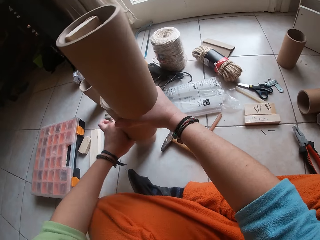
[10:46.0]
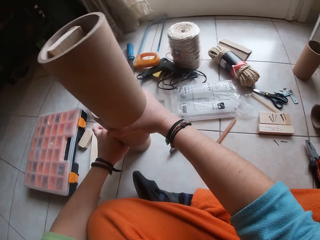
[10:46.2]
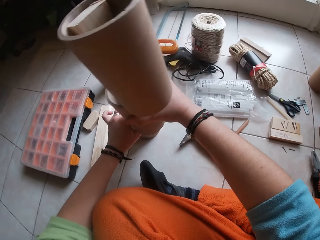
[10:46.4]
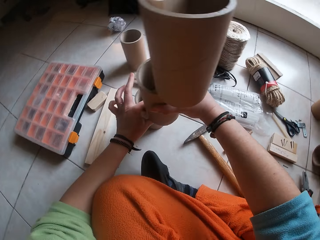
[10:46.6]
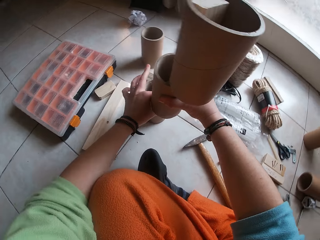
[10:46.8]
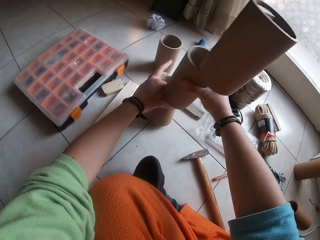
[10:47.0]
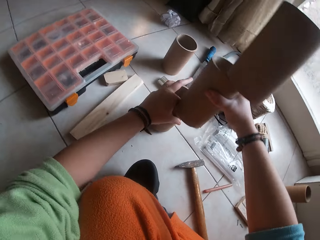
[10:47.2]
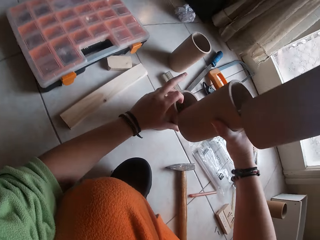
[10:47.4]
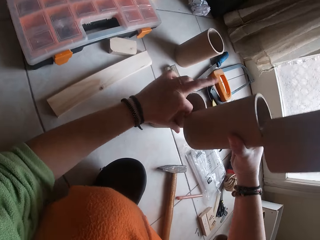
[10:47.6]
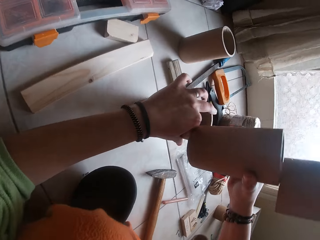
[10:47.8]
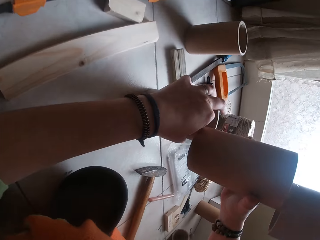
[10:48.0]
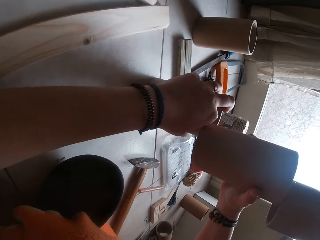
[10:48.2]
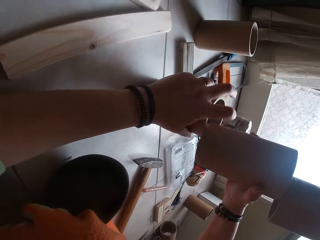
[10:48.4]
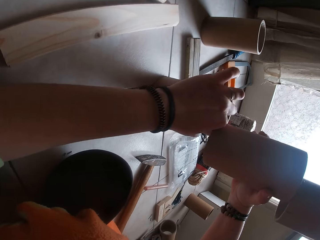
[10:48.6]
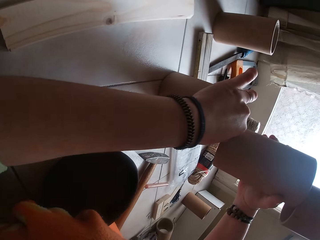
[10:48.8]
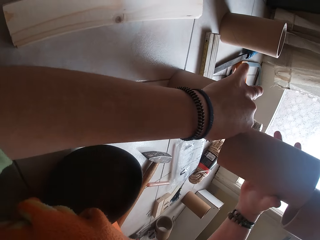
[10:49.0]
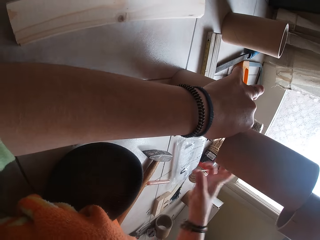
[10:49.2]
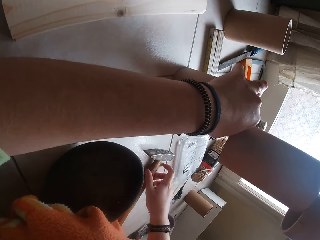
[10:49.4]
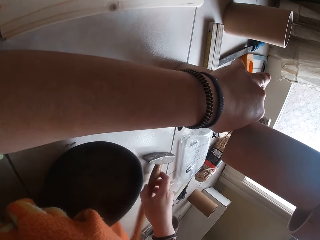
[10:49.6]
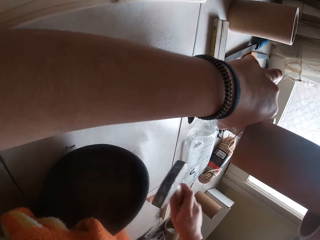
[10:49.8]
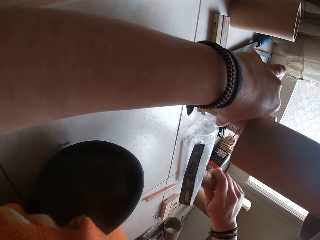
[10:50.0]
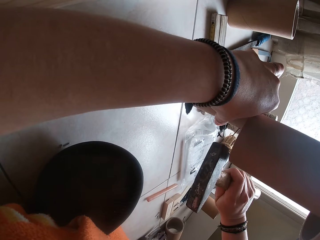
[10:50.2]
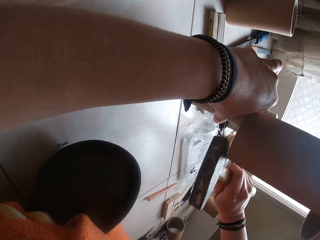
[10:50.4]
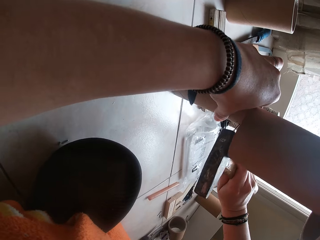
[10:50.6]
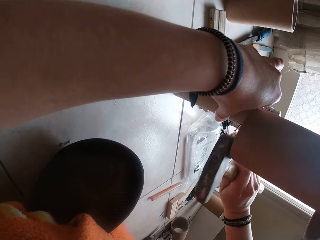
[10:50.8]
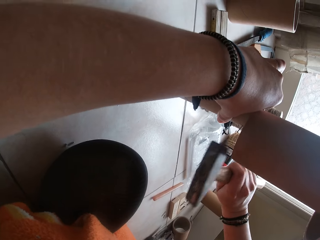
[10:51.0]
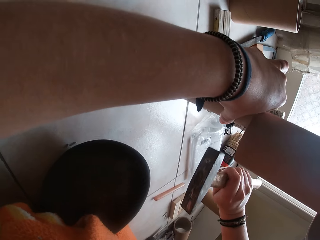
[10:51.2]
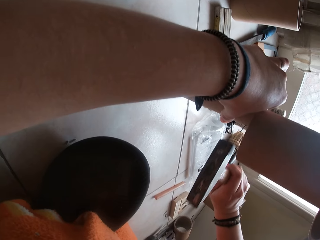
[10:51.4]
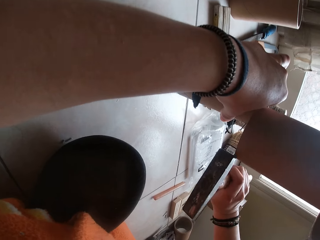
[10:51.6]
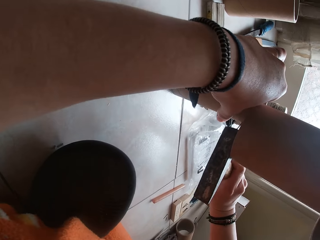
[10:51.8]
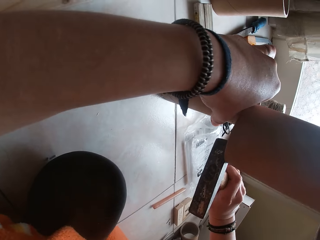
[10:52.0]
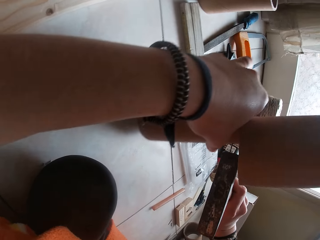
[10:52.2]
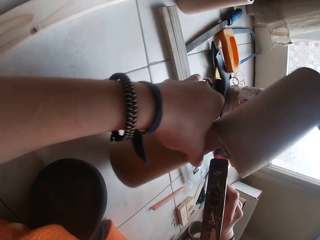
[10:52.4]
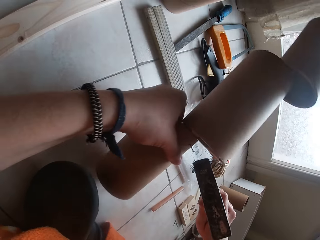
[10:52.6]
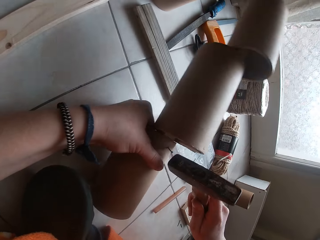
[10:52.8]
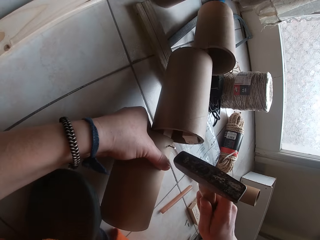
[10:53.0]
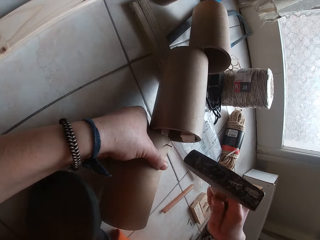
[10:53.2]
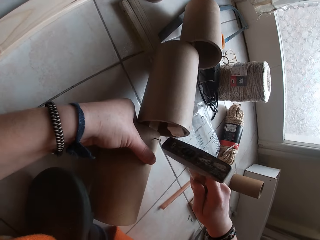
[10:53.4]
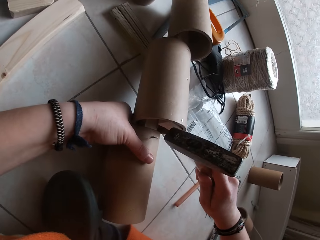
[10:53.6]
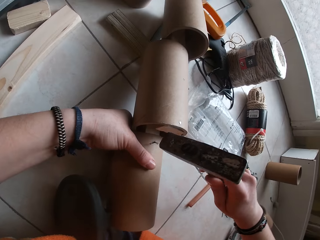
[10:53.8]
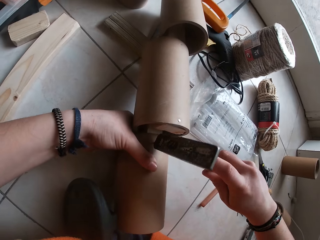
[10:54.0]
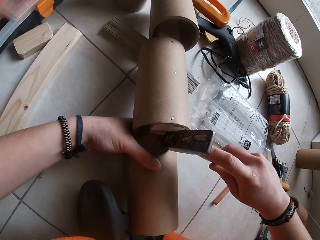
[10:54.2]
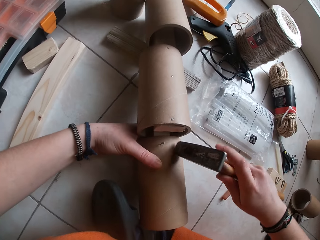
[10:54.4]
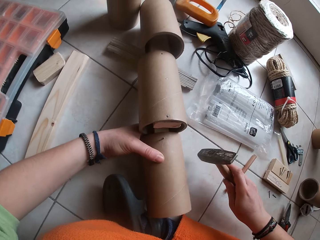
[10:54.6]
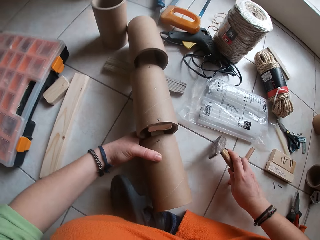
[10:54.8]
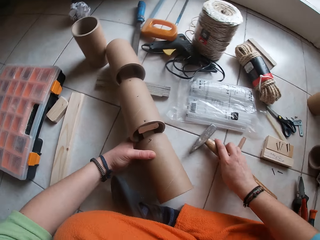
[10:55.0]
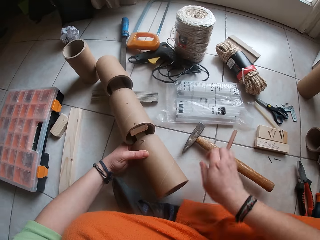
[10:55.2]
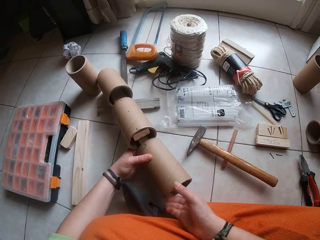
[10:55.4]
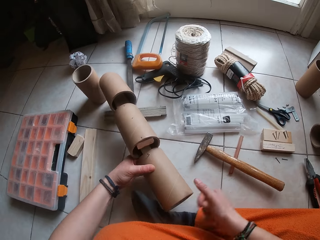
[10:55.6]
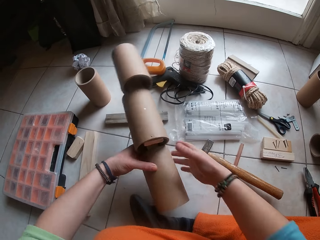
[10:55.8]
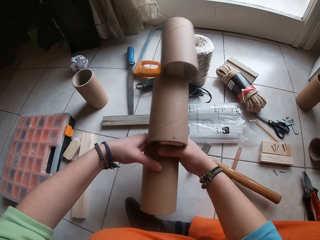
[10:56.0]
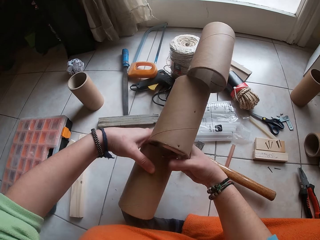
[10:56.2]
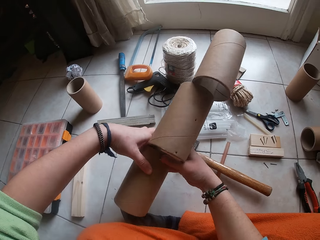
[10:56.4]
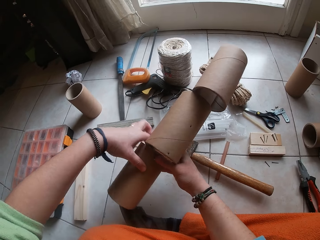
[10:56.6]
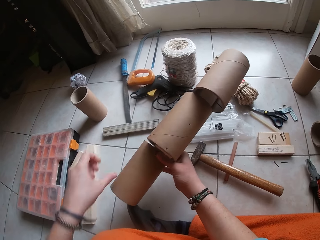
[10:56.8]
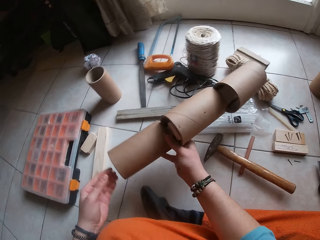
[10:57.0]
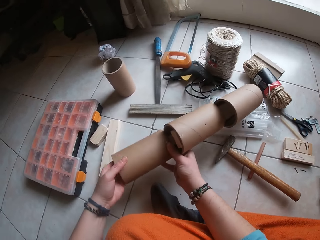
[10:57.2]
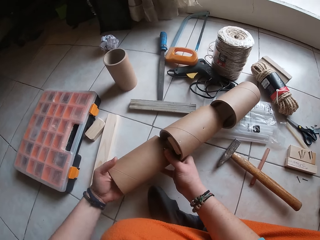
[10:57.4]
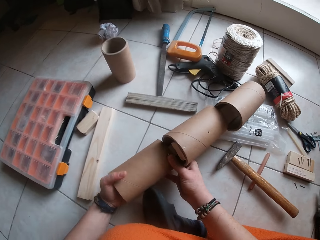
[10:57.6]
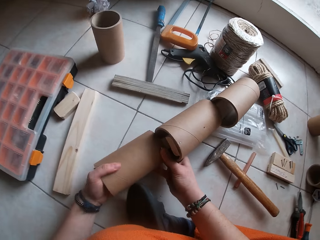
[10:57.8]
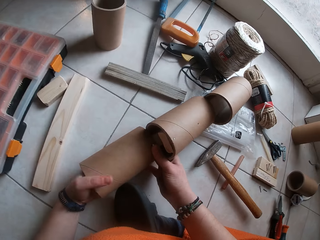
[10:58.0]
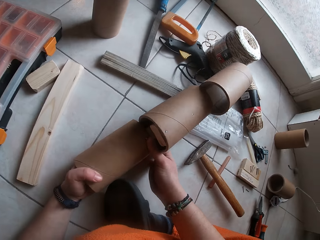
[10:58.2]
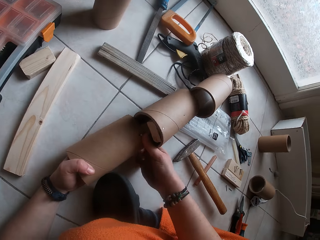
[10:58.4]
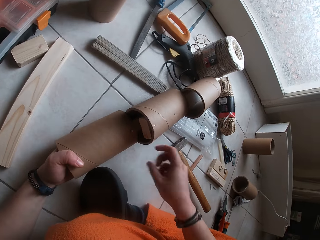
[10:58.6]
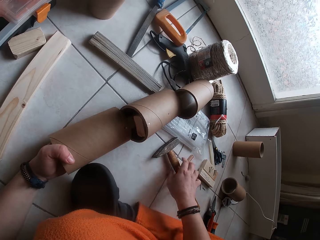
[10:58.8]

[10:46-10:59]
The camera wearer holds the craft on the hammer. She moves the craft on the floor. She moves the hand on the craft. She picks the hammer from the floor with her right hand. She hits in the nail on the cardboard tube into the plank in the cardboard tube craft with the hammer. She places the cardboard tube craft on the floor with her left hand. She hits the nail with the hammer. She drops the hammer on the floor. She turns the cardboard tube on the floor with both hands. She takes the craft up. She puts the craft down.

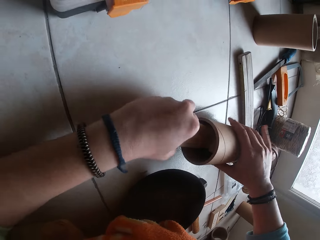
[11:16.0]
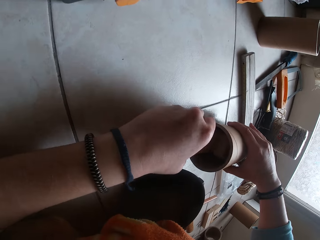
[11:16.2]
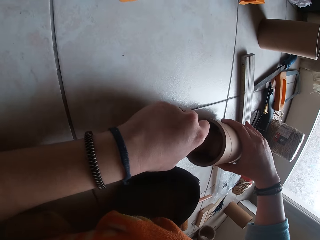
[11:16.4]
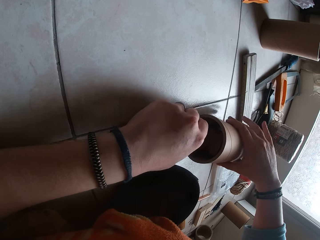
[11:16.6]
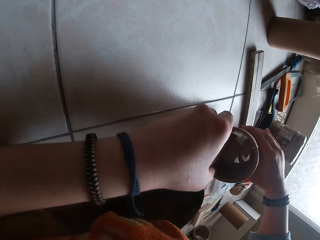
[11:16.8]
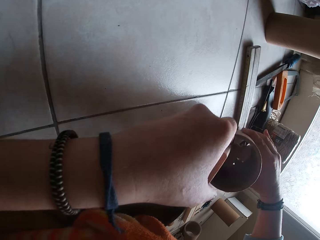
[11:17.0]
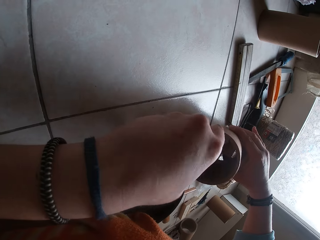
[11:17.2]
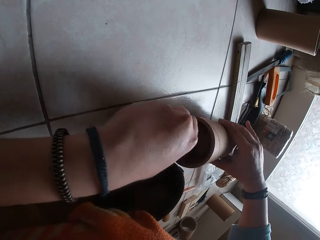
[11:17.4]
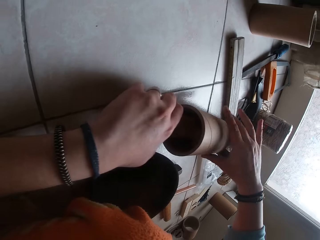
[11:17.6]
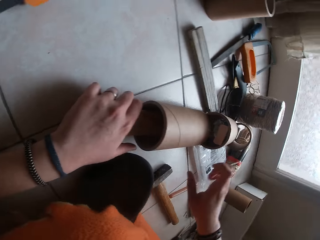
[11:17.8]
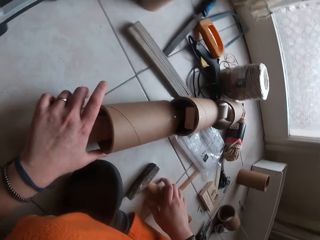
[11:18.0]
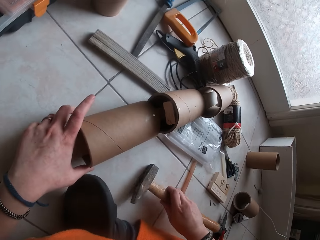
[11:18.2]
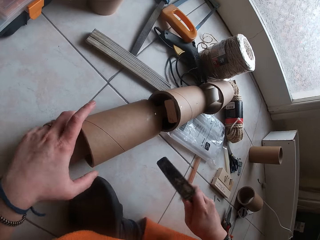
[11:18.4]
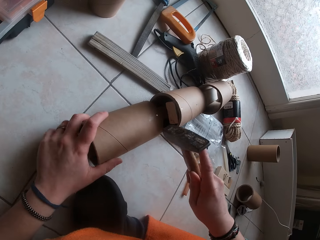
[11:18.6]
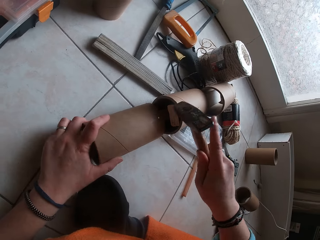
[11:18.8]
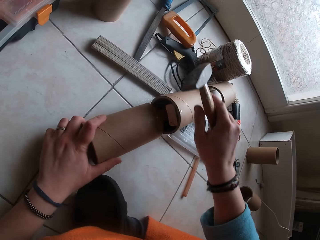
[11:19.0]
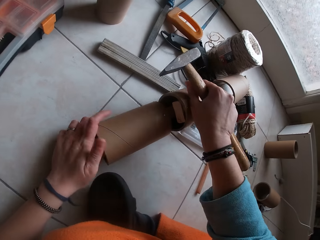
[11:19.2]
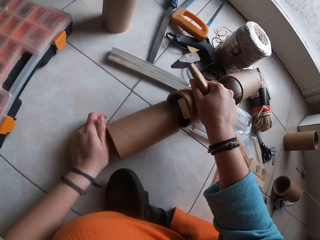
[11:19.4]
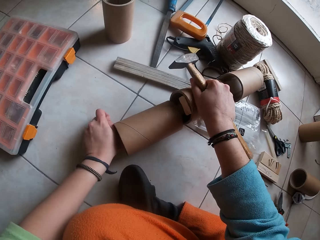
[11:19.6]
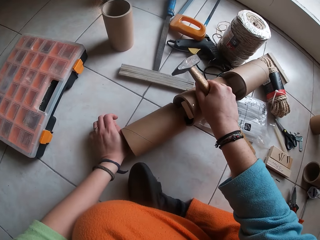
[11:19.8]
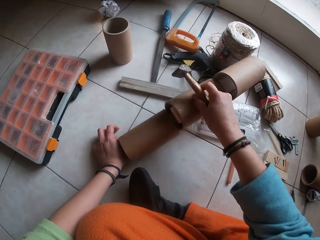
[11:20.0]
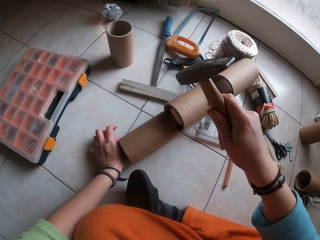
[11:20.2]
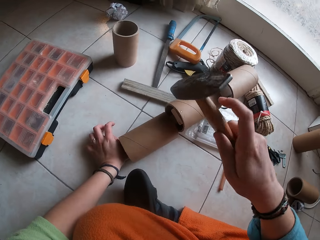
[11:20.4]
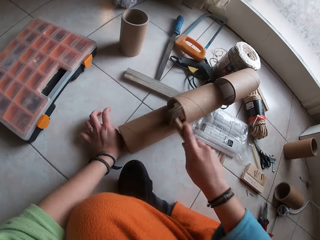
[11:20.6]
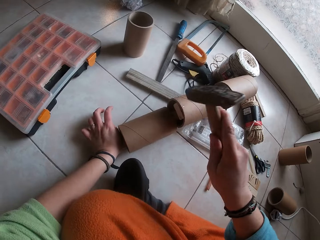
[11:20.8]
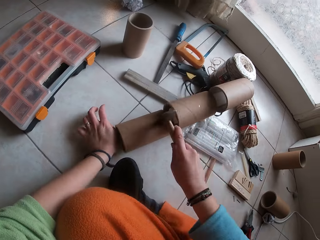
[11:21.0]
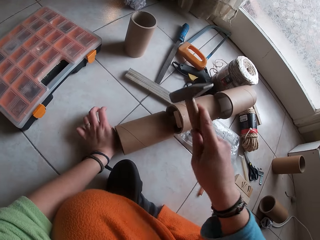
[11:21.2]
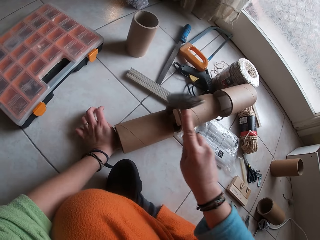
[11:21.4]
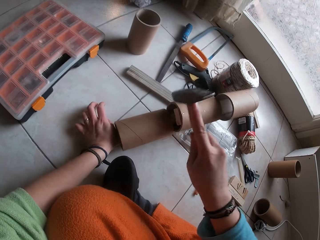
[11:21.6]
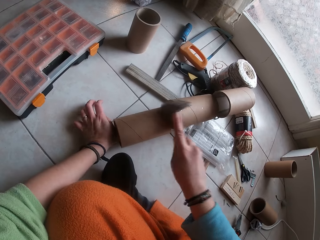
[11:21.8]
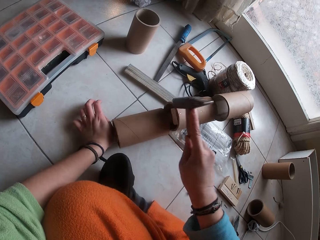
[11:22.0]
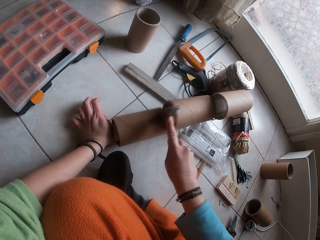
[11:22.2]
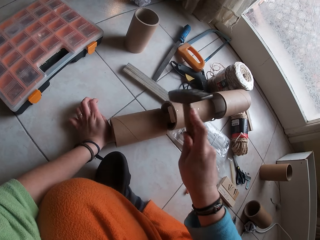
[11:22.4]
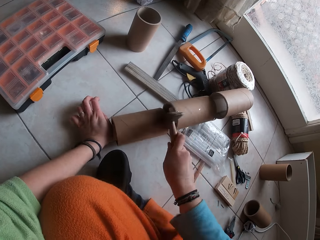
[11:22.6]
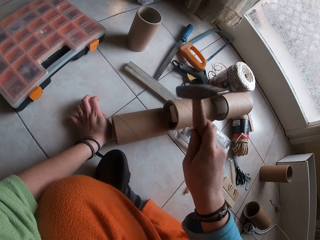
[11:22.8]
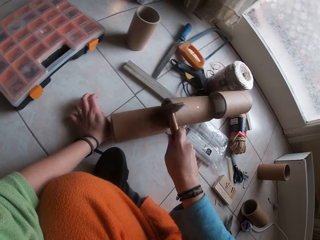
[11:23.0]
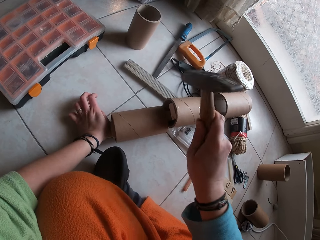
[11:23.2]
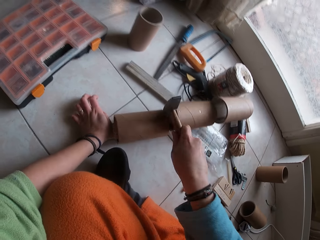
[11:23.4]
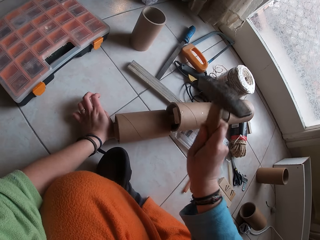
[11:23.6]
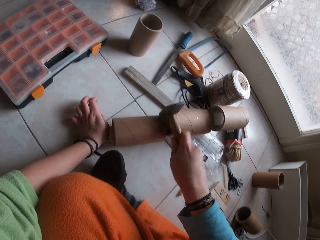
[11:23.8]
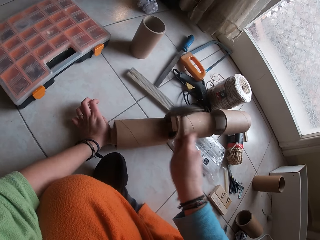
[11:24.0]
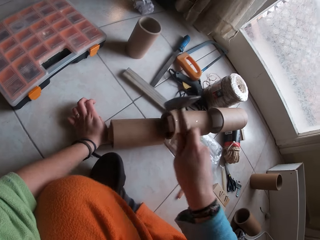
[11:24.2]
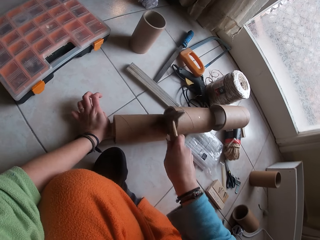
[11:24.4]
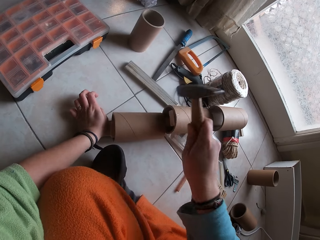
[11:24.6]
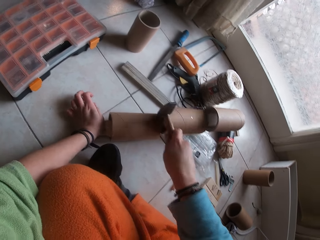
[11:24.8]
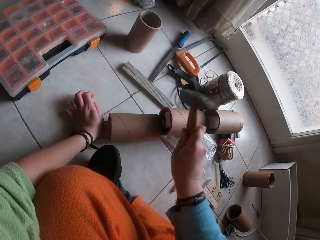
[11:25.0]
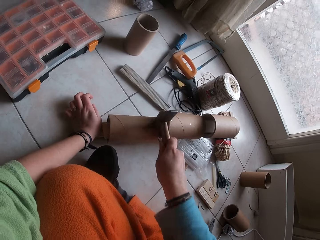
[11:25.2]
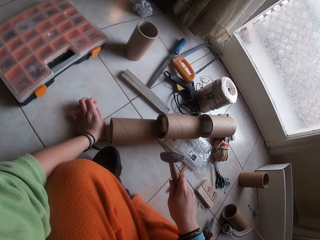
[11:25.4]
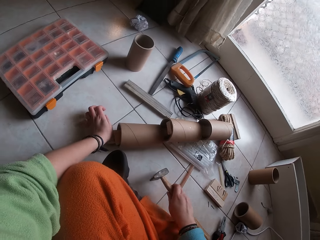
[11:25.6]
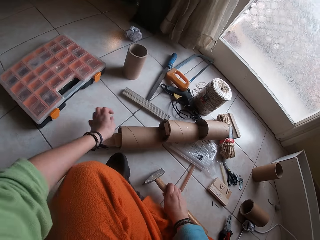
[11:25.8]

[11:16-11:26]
The camera wearer picks the hammer from the floor with her right hand. She sets the cardboard tube on the cardboard tube craft with her left hand. She holds down the plank inside the cardboard tube with her left hand. She hits in the nail on the cardboard tube into the plank in the cardboard tube craft with the hammer.
